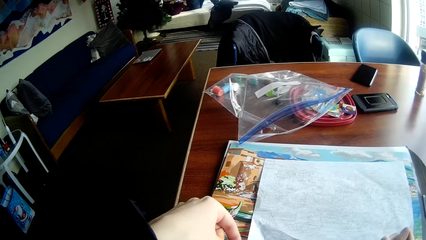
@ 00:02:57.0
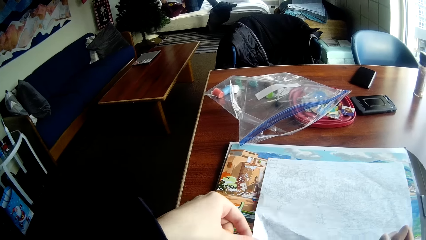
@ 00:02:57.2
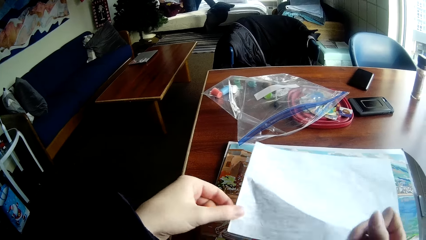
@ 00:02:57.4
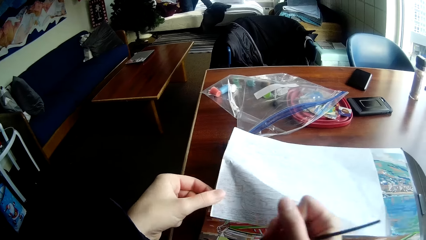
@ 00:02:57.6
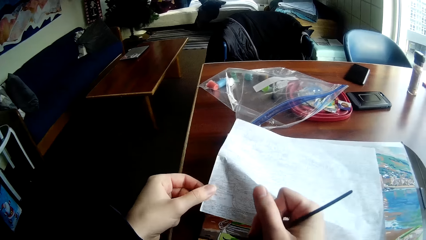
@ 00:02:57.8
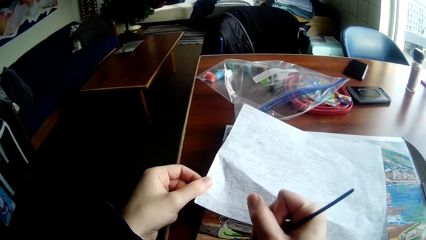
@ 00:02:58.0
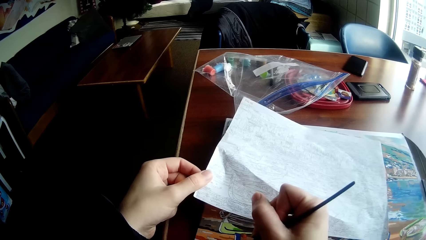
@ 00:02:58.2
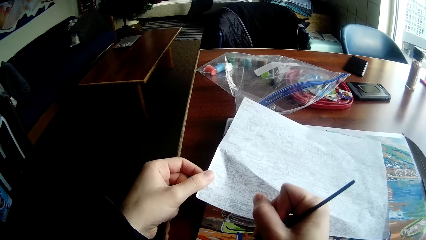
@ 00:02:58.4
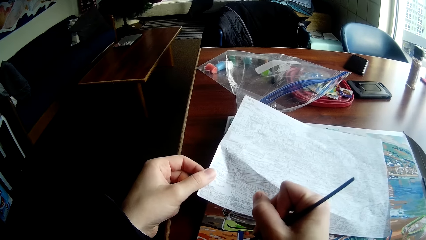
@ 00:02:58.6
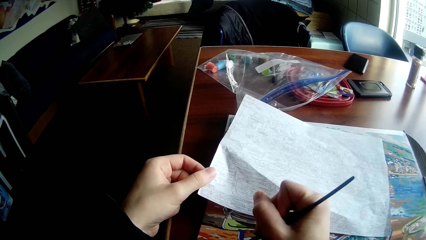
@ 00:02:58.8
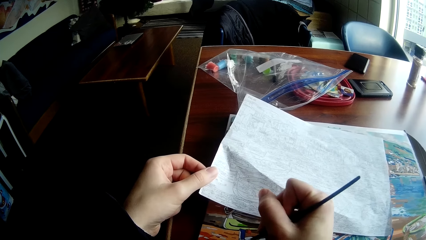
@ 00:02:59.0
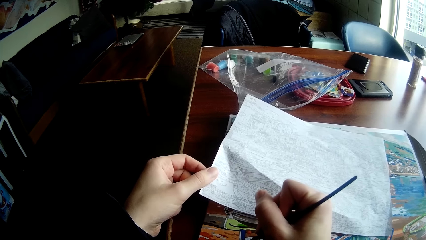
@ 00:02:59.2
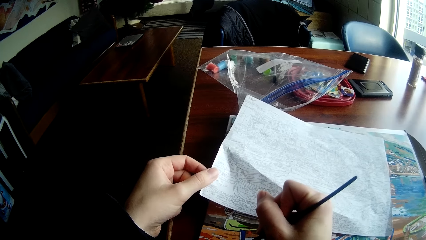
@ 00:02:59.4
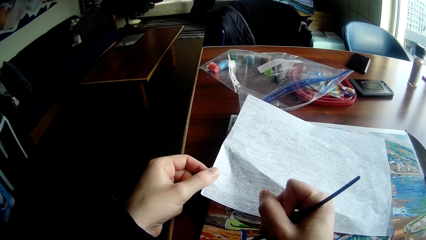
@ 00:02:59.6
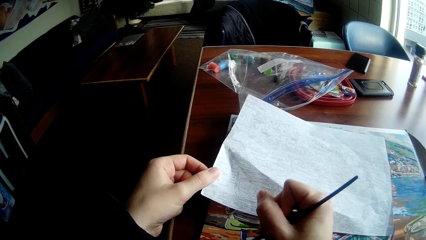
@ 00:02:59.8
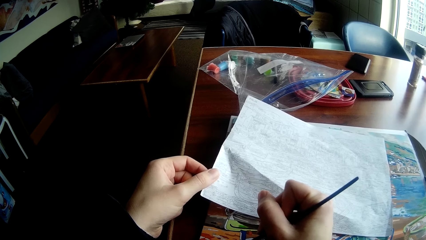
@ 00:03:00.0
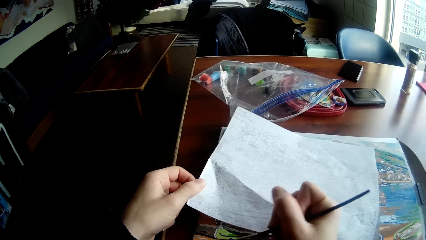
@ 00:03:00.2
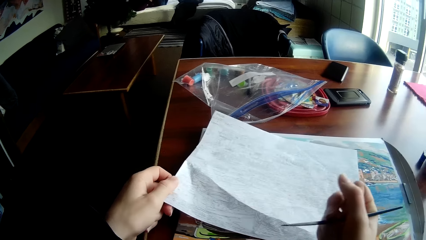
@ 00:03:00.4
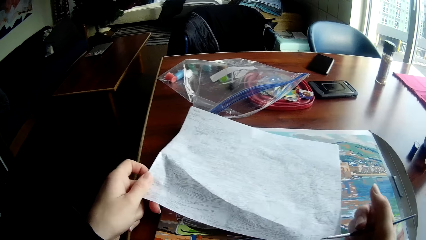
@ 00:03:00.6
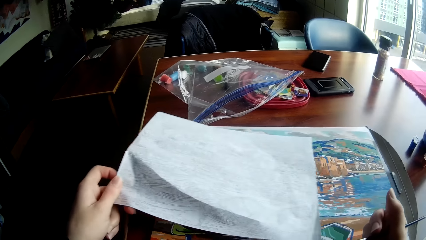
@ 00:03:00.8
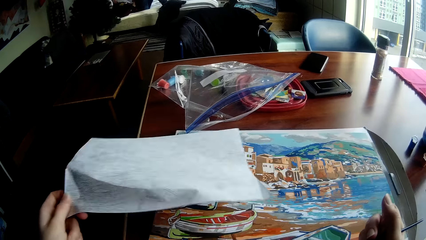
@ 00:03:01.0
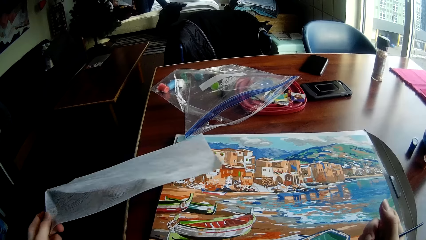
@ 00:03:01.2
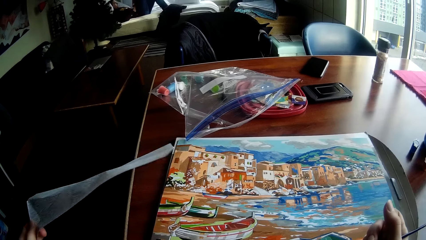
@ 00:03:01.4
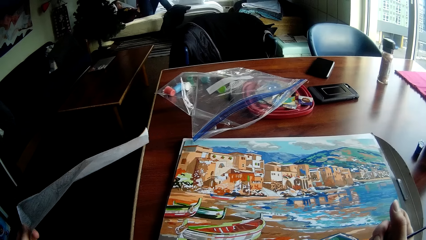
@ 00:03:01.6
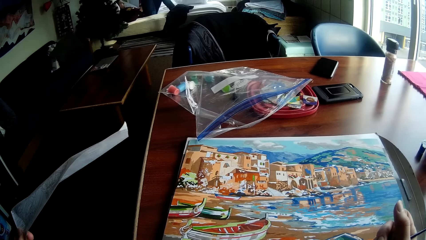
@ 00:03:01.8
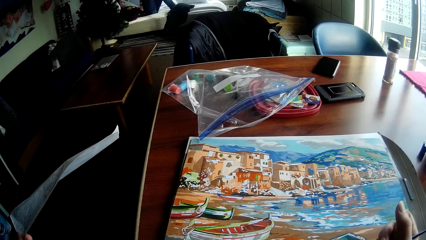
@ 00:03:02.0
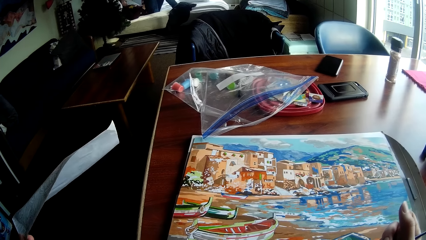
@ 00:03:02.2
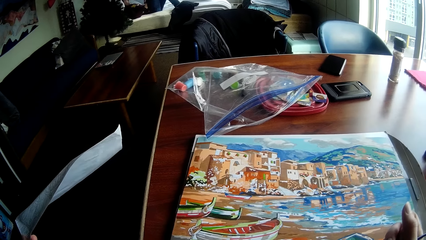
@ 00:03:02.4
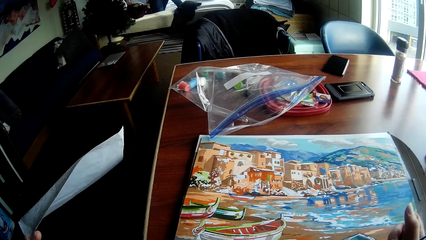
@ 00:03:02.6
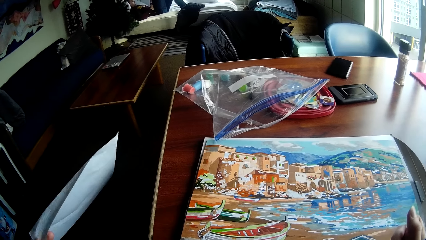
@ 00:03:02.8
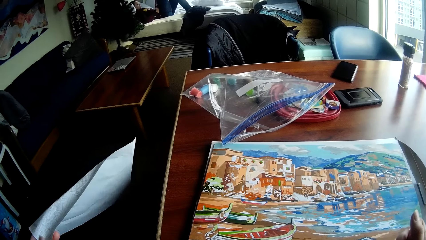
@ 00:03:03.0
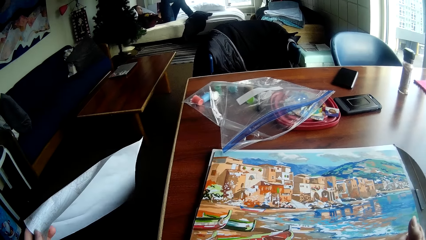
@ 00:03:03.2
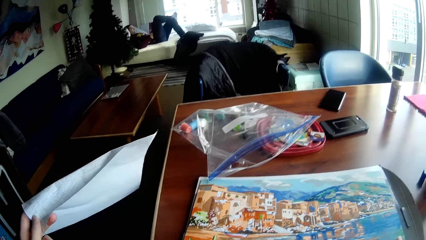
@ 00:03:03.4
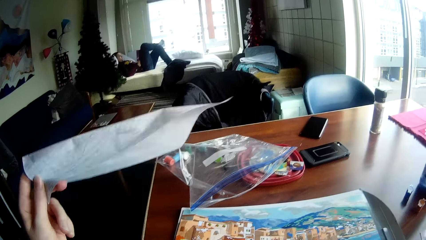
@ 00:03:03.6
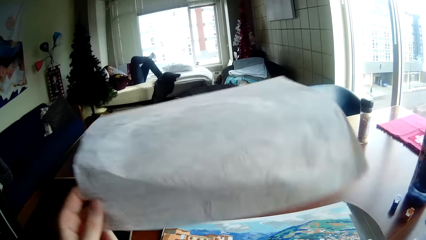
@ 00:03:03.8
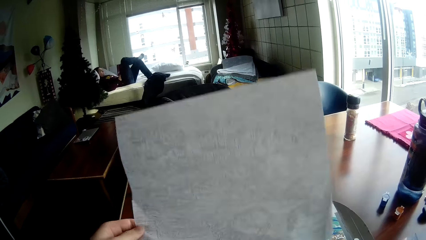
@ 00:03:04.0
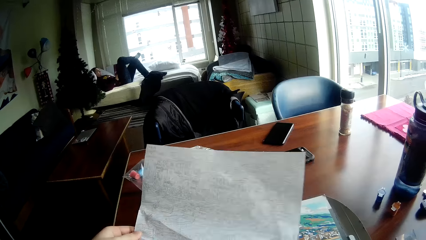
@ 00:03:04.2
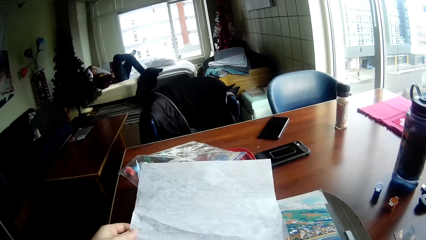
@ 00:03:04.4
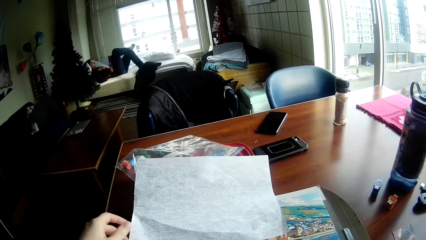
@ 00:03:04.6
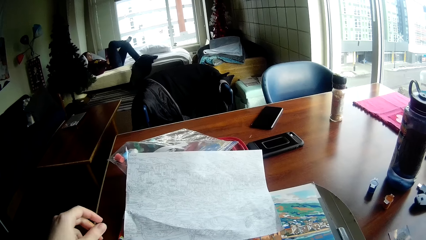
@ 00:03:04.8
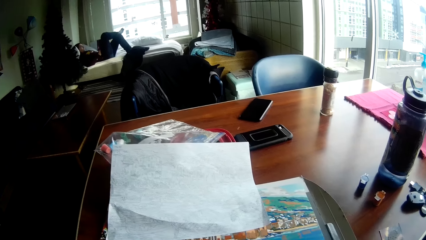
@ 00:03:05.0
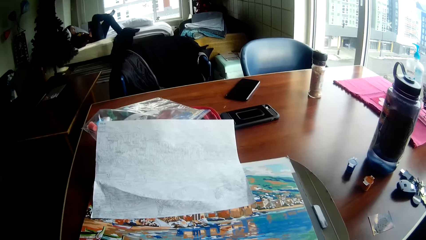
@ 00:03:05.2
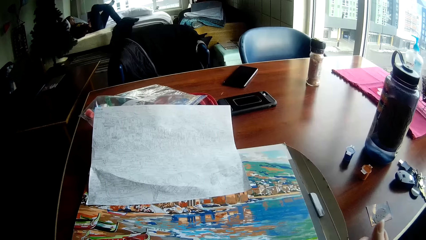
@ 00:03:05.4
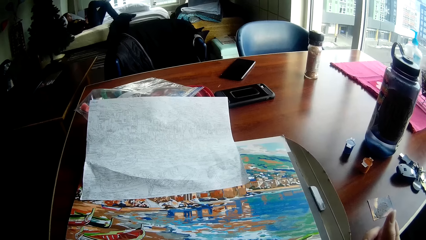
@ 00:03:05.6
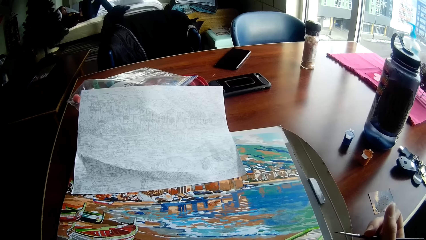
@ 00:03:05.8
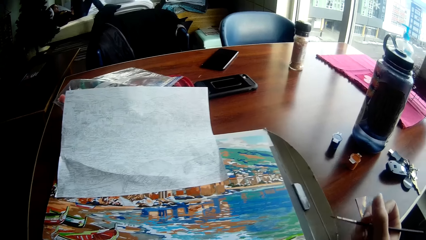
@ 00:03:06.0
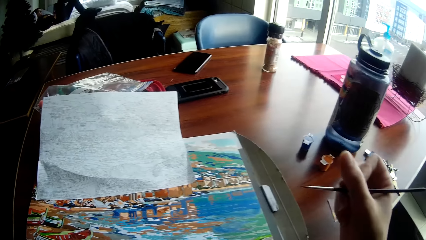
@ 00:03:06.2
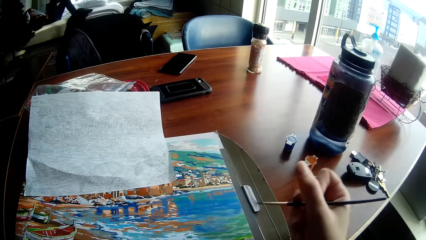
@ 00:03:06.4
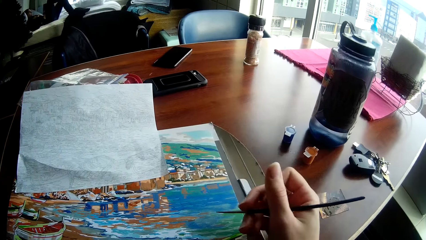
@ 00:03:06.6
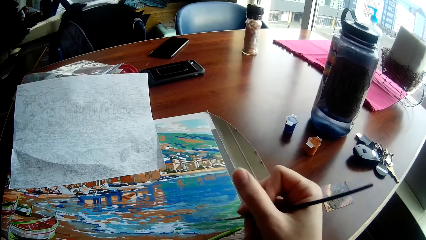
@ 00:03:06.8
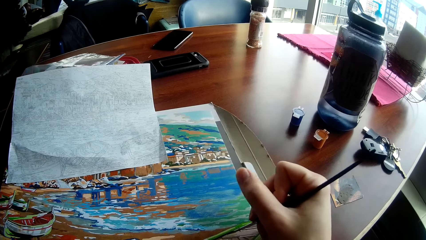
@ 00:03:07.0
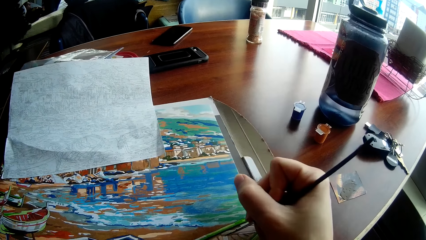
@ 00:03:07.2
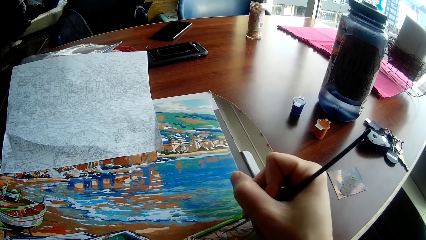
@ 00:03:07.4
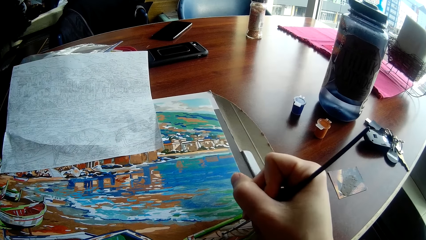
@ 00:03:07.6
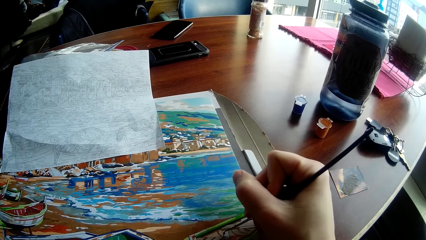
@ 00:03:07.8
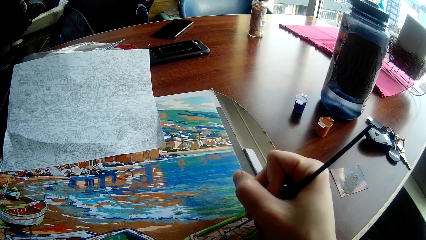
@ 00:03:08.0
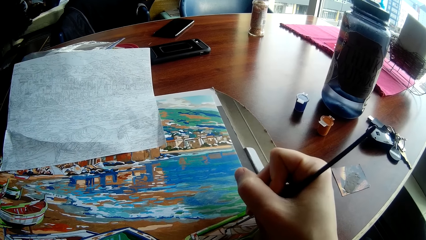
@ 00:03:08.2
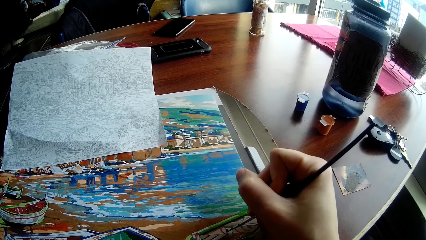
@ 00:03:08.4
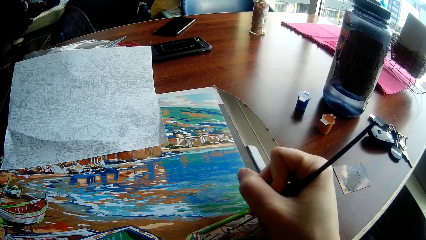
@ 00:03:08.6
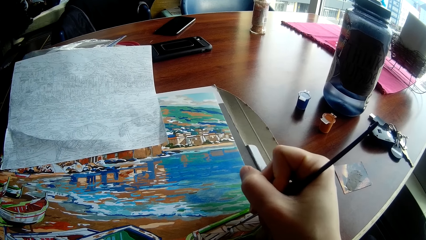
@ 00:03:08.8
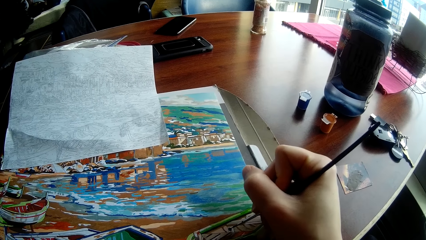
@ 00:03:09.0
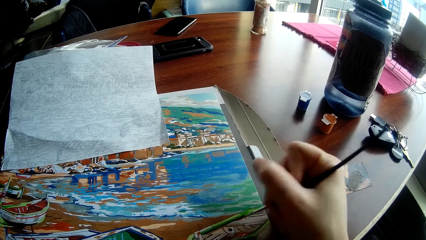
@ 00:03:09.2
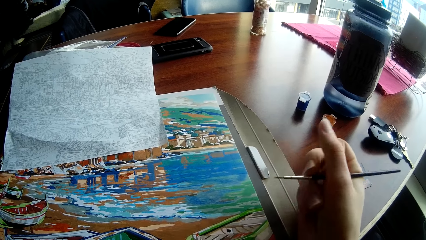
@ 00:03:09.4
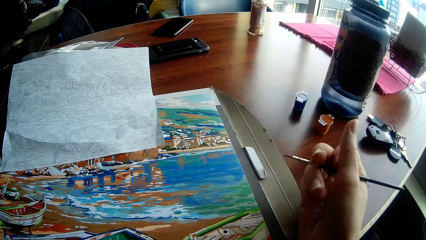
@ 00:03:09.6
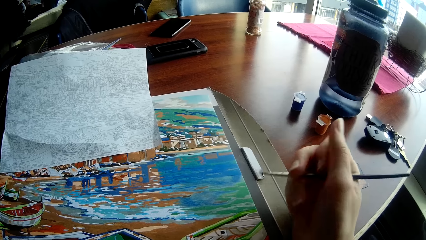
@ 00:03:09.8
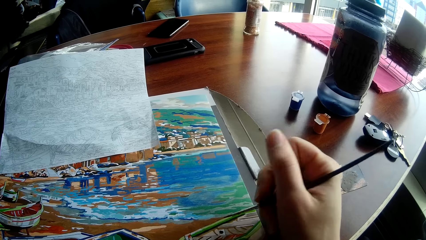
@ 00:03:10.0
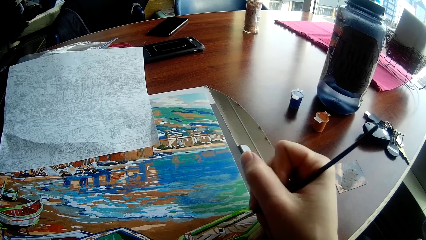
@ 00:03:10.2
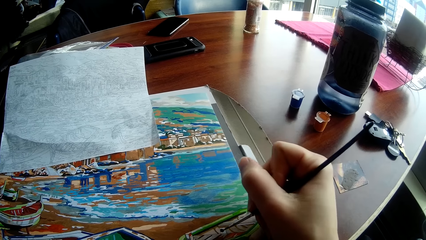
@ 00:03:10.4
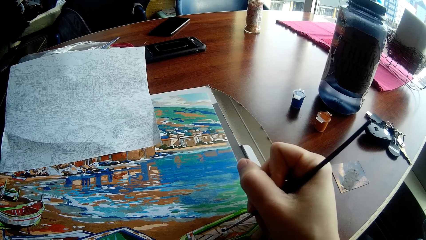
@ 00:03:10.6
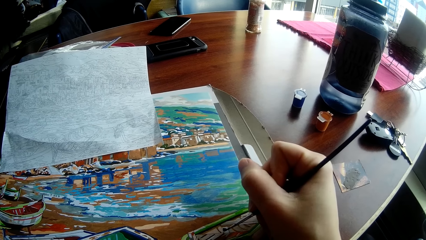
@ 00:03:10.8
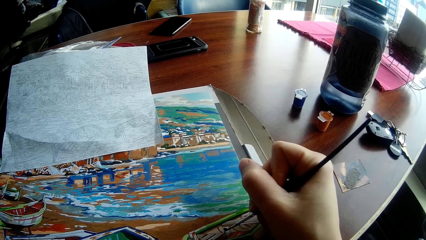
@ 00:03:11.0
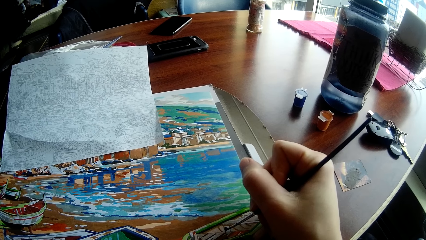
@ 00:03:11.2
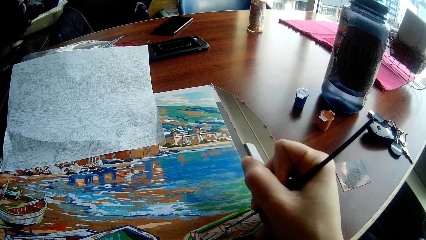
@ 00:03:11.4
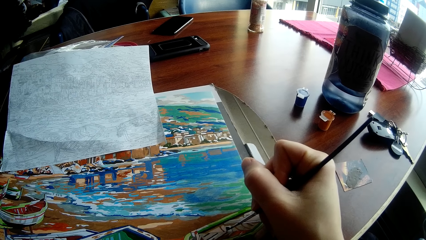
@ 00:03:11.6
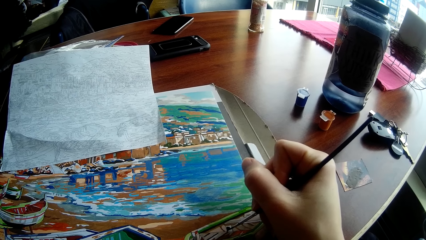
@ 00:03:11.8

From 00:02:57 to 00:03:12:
The camera wearer adjusts the paper or drawing paper on the table with his left hand. He brings the left hand on the drawing paper. He holds the paper with his left hand. He lifts the drawing paper. He paints the drawing on the table with the painting brush in his right hand. He moves the hands on the right side. He pulls the drawing paper. He lifts the drawing paper up. He puts the drawing paper in his left hand on top of the wall art. He brings the water color pencil into contact with the wall art. He paints the drawing on the table with the painting brush in his right hand. He moves his hands aside and brings his hands to the wall art.
